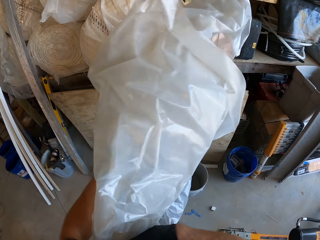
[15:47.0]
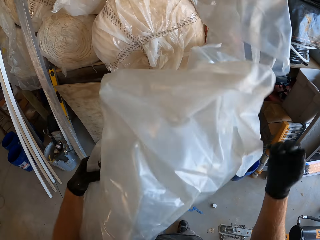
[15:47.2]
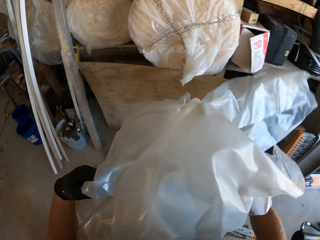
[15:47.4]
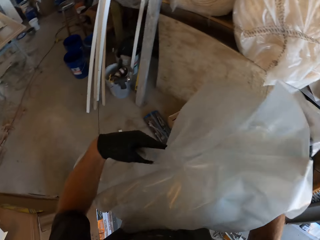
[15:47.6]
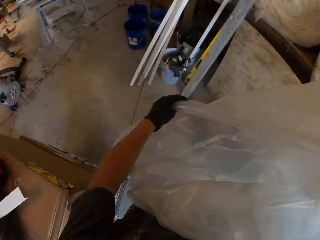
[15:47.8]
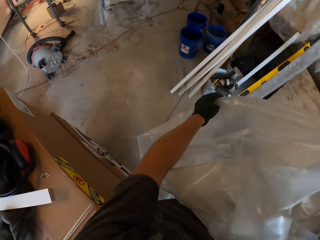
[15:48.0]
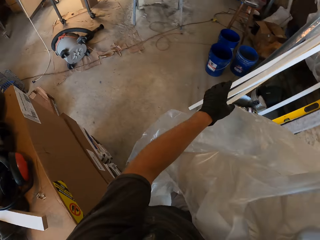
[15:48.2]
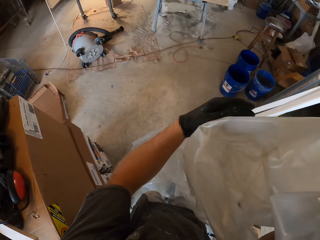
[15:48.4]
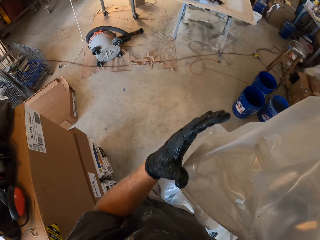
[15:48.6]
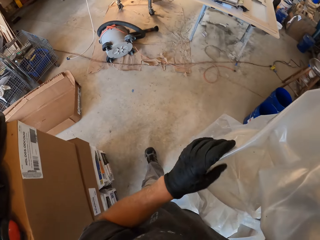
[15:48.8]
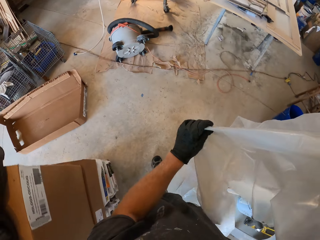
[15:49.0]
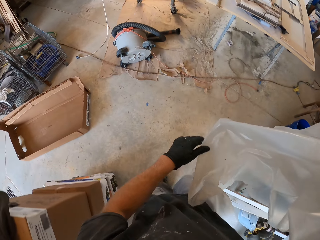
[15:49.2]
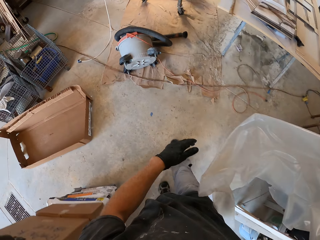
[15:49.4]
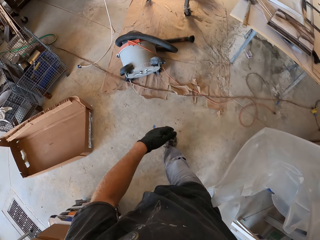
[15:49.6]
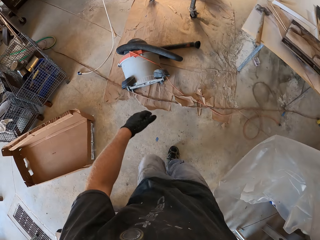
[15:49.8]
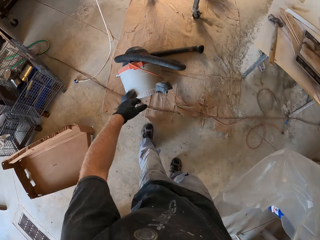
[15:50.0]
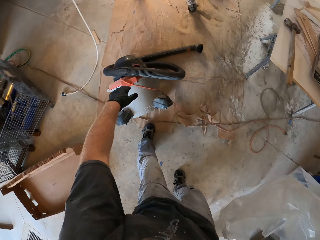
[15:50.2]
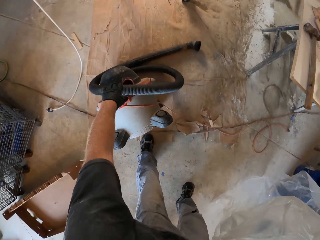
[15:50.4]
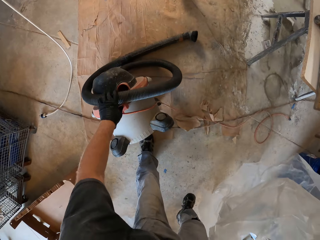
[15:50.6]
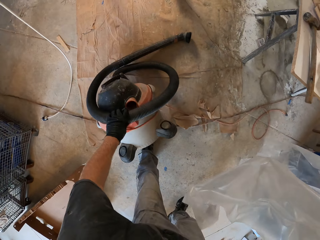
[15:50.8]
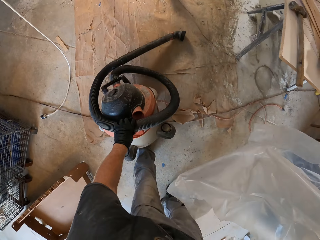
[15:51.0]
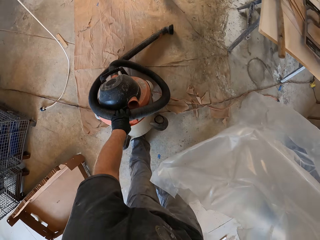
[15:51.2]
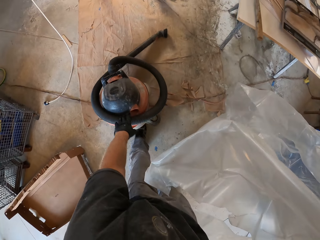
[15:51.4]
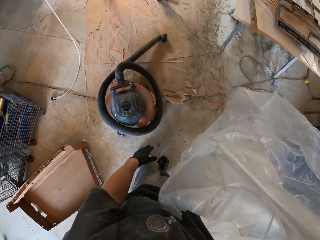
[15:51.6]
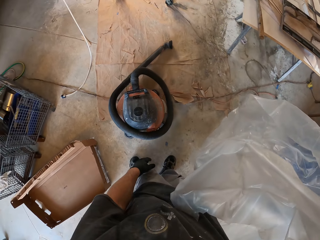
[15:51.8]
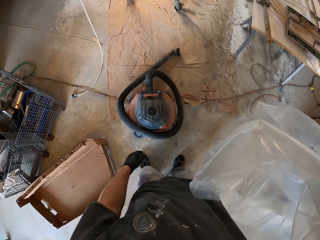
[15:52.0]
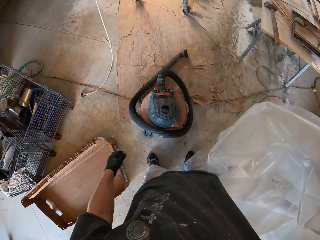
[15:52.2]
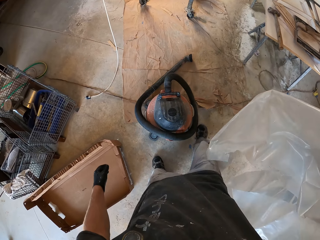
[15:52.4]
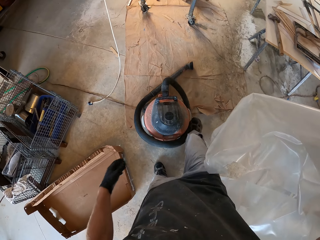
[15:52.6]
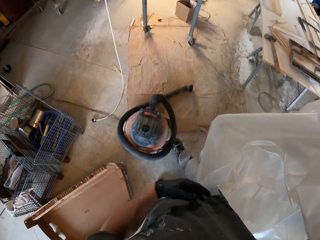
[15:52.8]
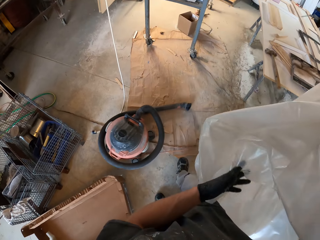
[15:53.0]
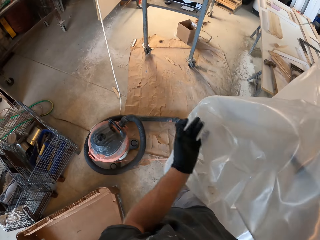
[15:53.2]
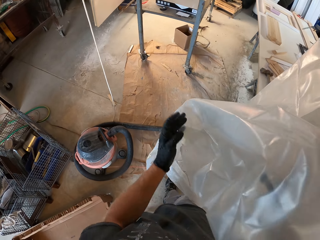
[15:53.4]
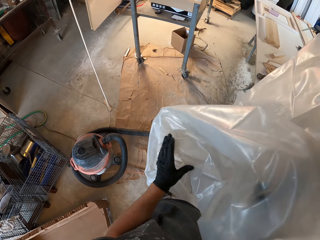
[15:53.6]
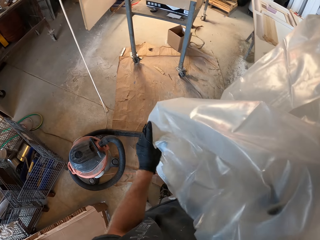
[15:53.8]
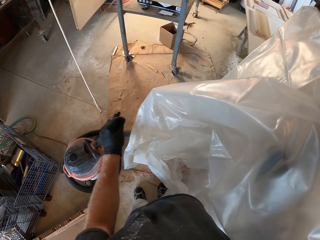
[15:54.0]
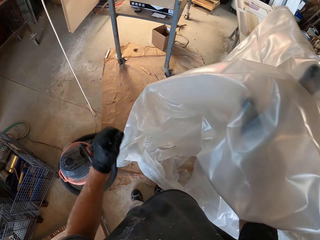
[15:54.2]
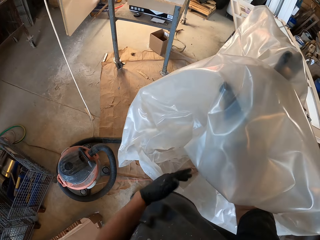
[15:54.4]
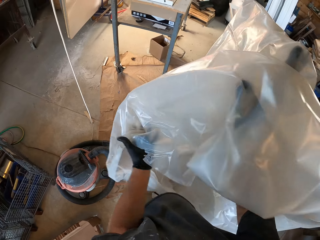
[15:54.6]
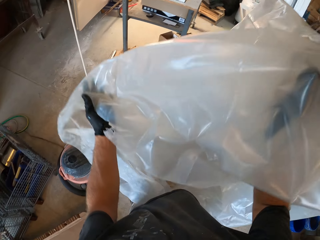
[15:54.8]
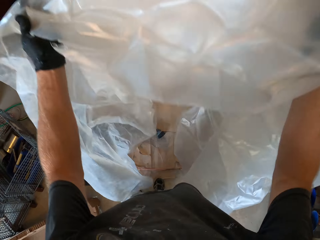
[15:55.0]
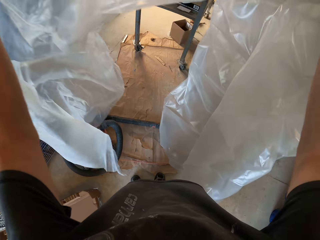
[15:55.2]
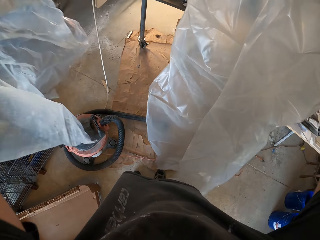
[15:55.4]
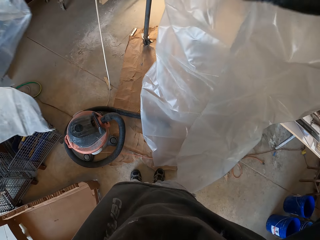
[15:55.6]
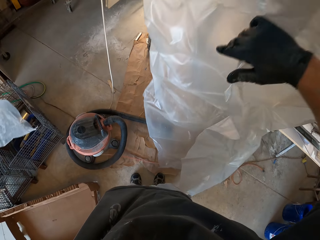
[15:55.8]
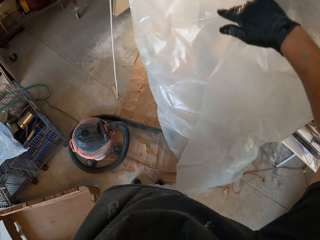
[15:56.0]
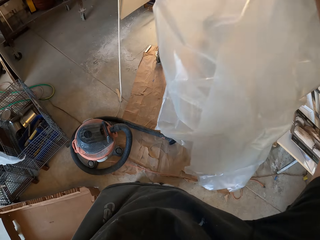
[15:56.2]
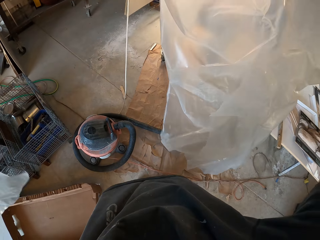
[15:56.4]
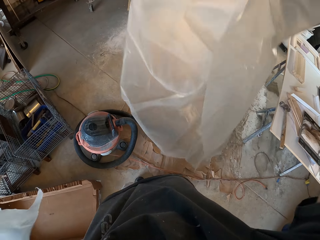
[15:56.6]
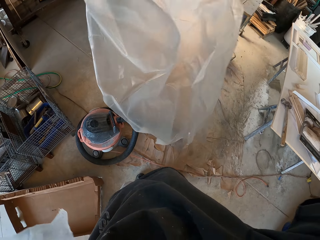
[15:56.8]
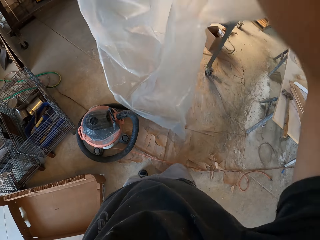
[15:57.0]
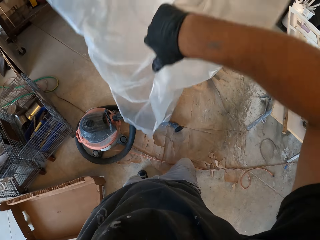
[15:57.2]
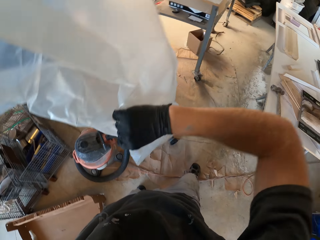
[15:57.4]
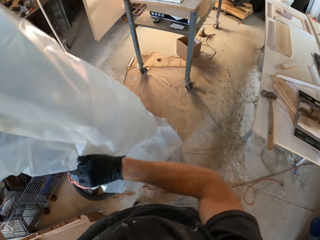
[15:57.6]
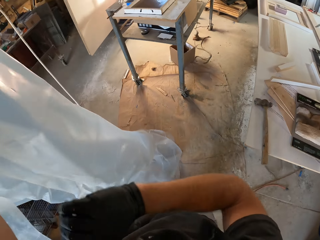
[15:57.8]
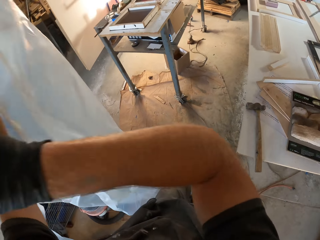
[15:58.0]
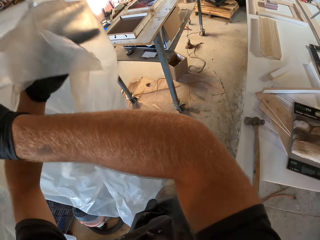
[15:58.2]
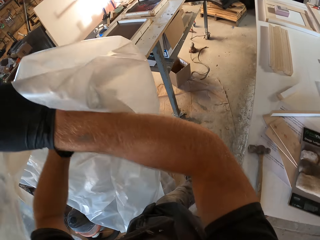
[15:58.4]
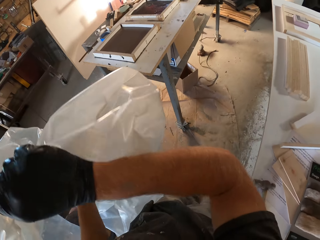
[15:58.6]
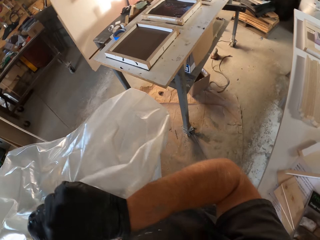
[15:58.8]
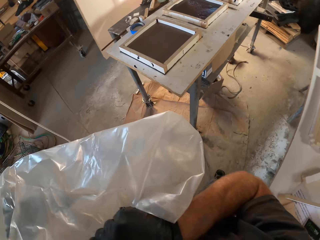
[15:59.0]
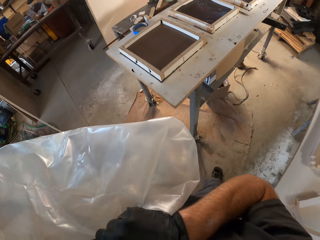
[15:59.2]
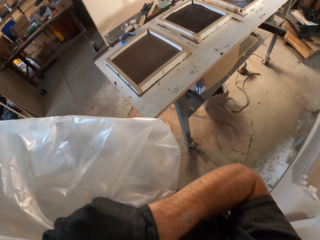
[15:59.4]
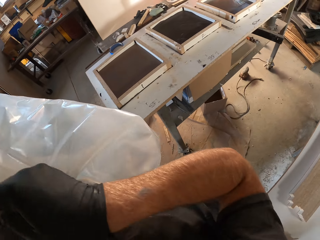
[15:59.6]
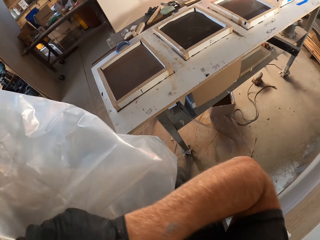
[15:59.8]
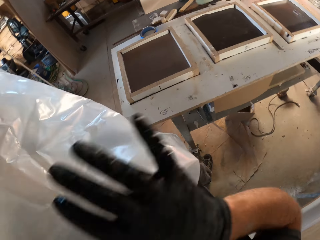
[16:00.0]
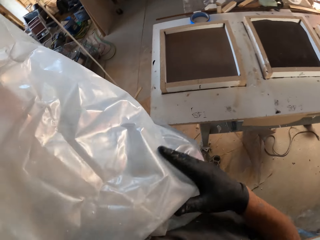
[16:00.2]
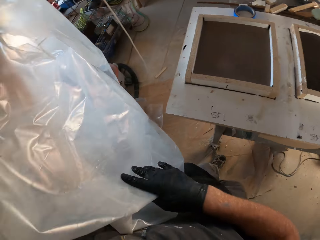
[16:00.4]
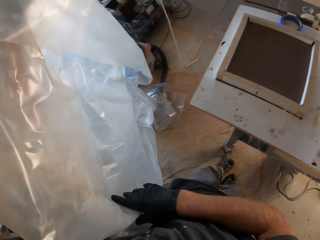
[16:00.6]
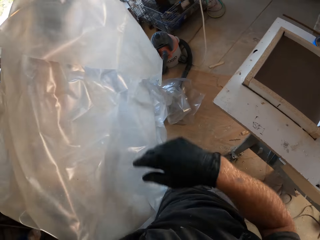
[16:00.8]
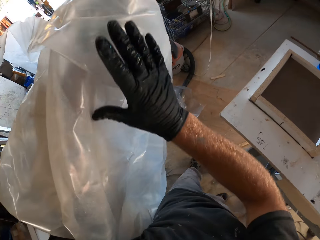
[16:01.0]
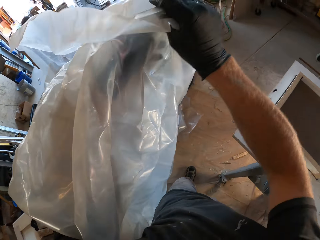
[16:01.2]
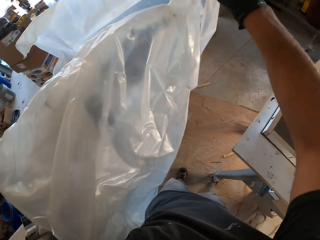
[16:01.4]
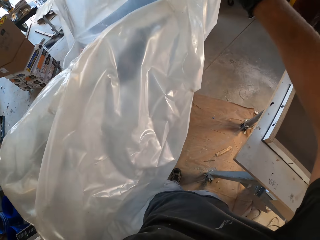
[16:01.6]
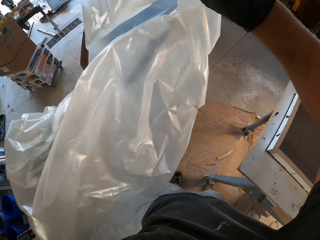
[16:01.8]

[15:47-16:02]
The camera wearer picks up the nylon. They walk around in the workshop. They turn the machine. They pick up the vacuum cleaner. They push the machine with the leg. They straighten the paper and cover something with the paper.

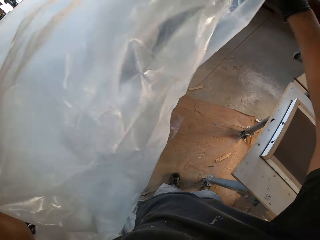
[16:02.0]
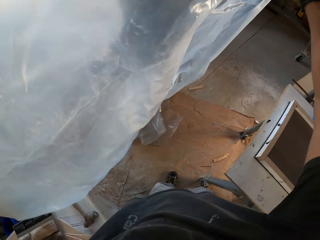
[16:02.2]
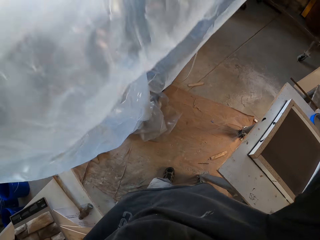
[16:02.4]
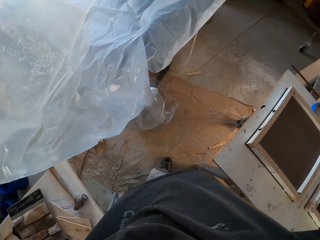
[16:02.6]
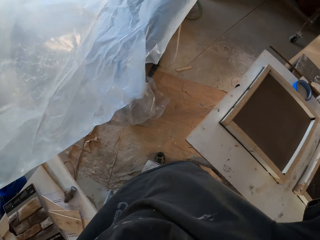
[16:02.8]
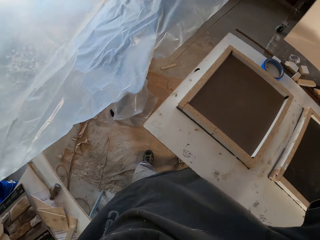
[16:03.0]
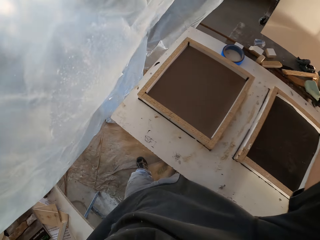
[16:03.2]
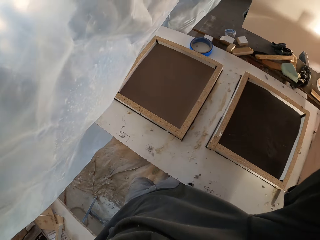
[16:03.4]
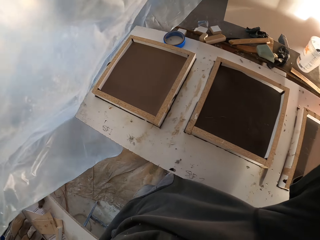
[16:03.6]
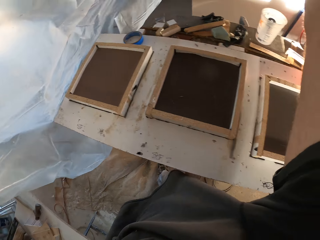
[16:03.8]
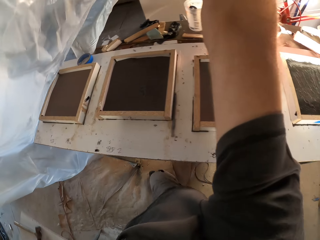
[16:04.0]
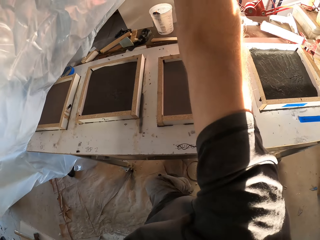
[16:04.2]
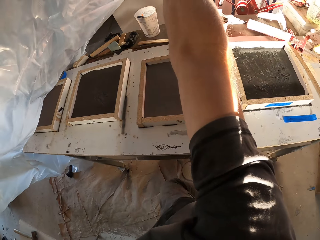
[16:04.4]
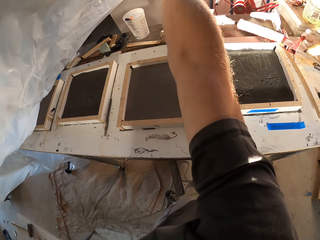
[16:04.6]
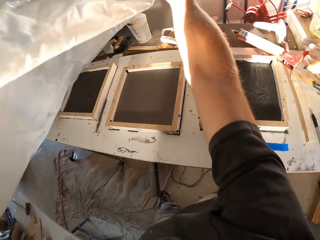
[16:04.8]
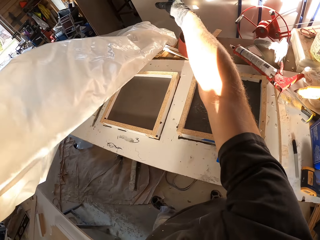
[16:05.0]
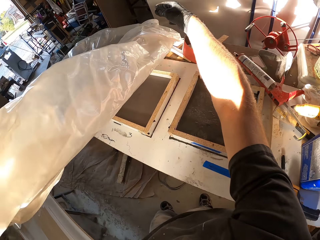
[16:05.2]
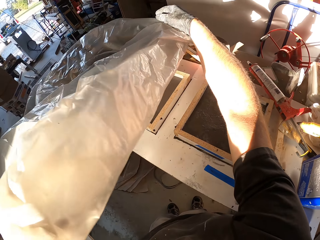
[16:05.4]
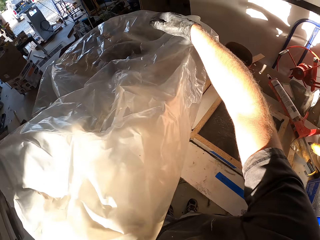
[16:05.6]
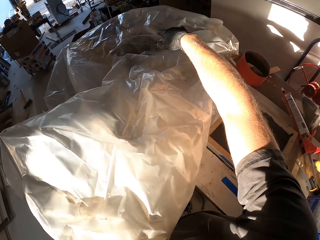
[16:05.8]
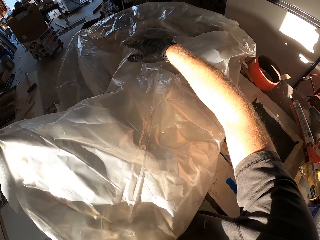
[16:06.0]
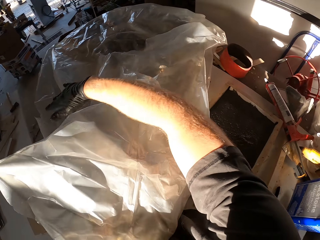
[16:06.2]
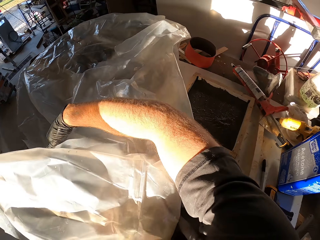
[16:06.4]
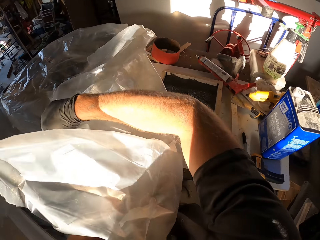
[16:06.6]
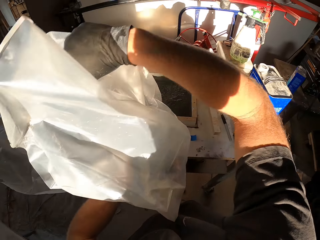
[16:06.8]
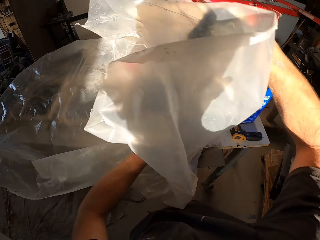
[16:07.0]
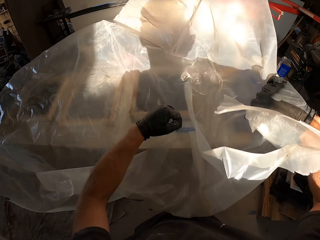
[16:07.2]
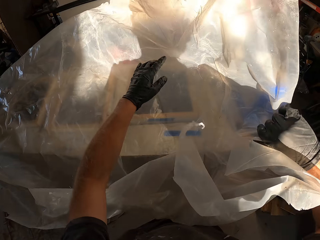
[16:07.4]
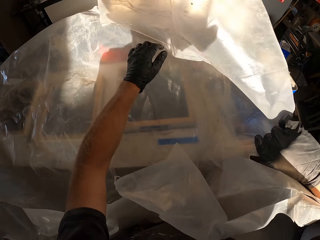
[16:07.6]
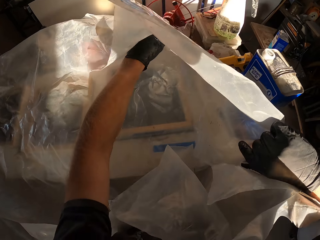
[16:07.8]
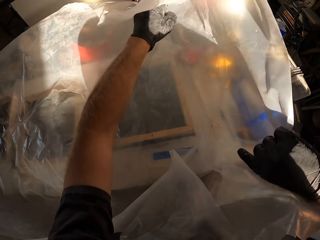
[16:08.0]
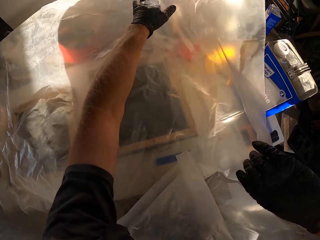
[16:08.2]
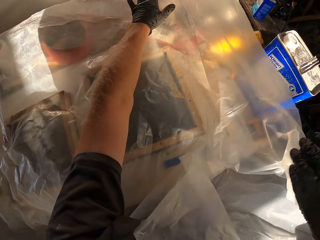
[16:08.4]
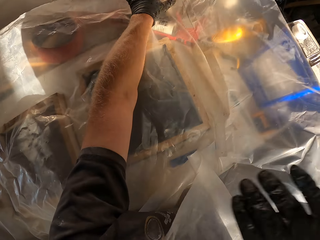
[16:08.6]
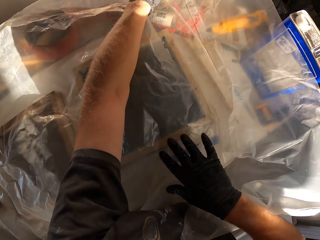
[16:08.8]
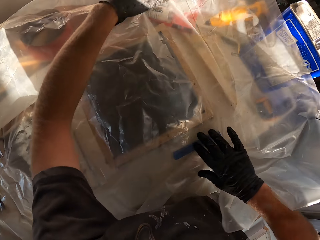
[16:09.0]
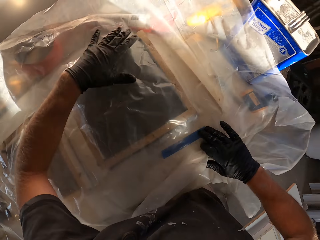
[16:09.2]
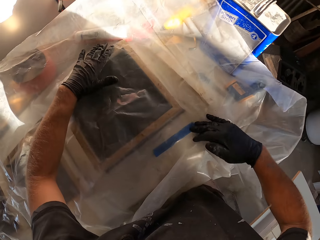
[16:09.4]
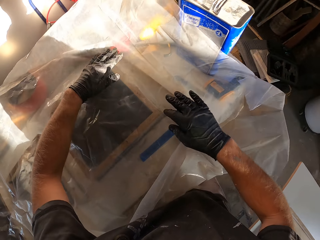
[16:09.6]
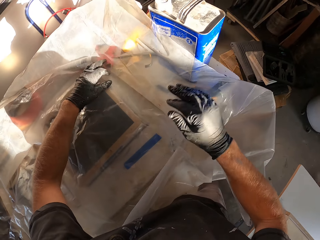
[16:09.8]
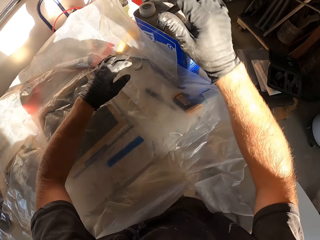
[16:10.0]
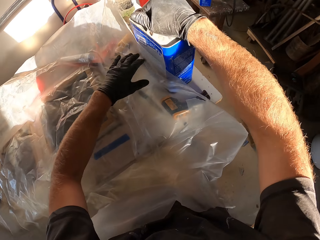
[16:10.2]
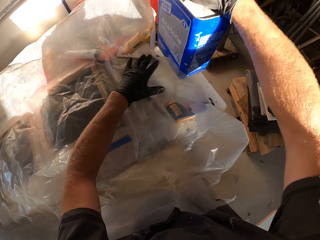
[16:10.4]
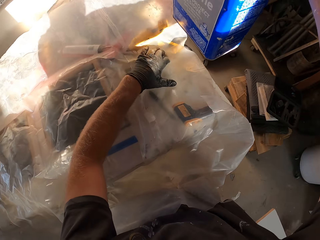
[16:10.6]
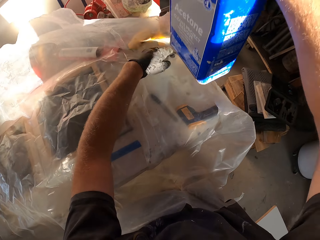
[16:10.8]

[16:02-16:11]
The camera wearer covers his work station. He lifts a can from the table.
